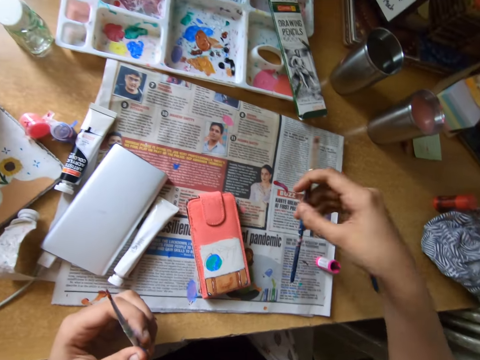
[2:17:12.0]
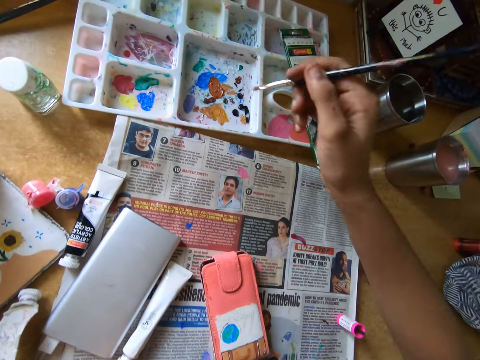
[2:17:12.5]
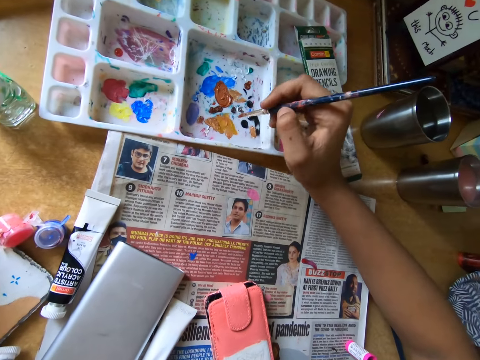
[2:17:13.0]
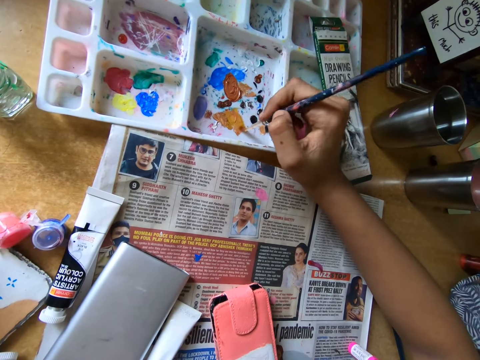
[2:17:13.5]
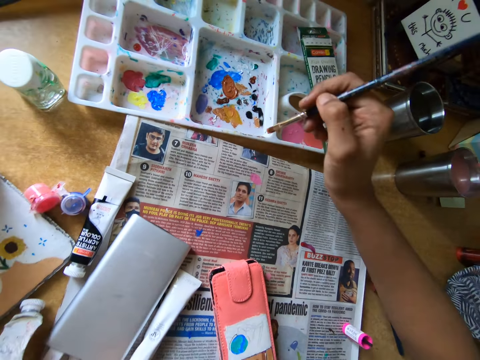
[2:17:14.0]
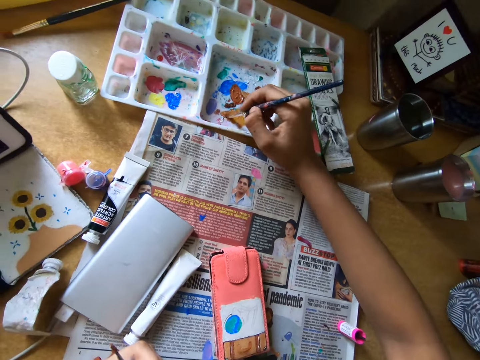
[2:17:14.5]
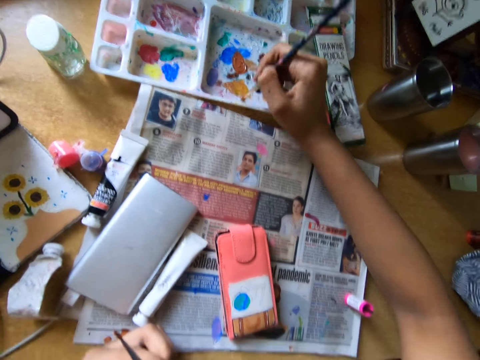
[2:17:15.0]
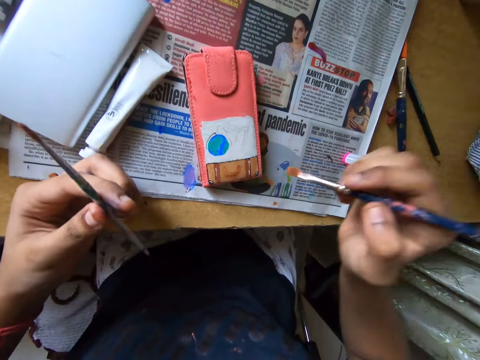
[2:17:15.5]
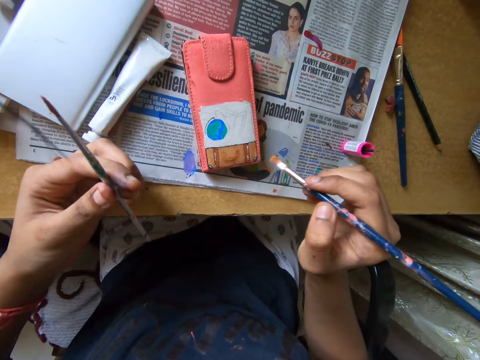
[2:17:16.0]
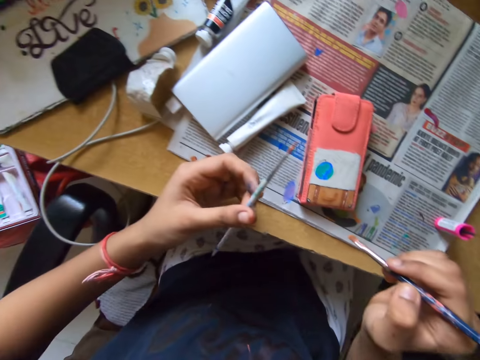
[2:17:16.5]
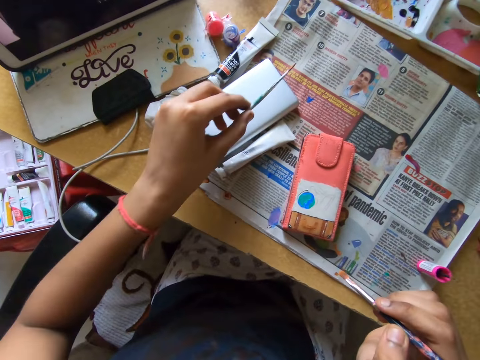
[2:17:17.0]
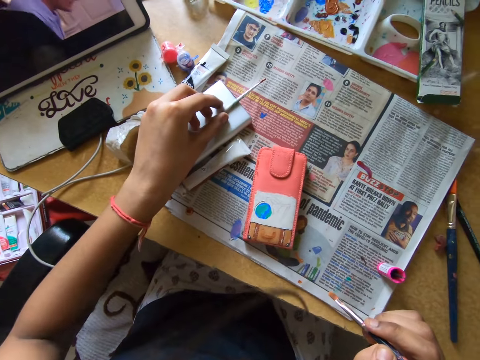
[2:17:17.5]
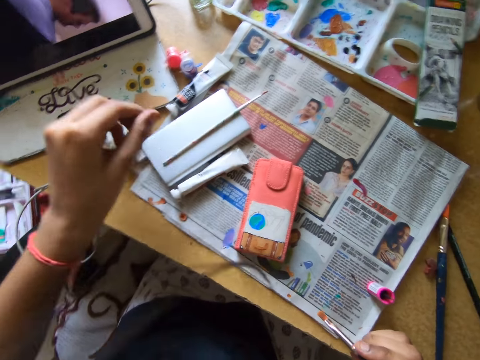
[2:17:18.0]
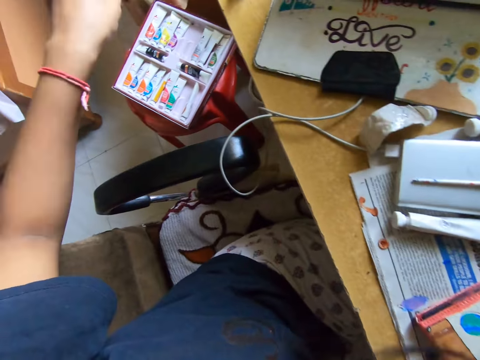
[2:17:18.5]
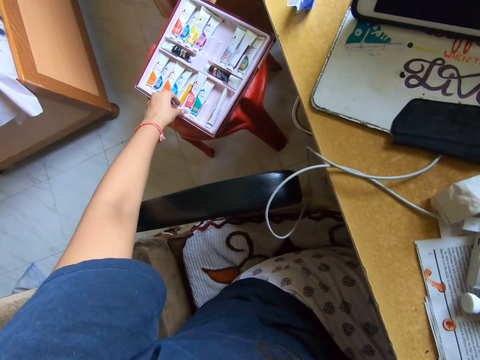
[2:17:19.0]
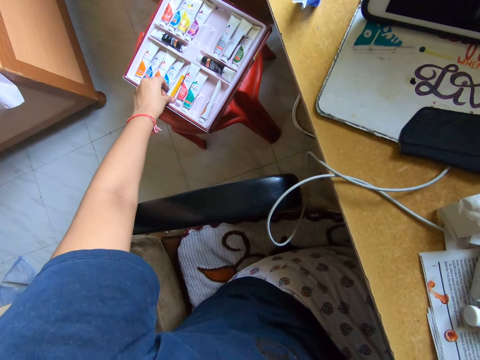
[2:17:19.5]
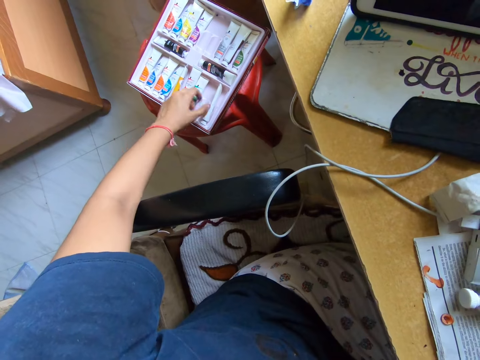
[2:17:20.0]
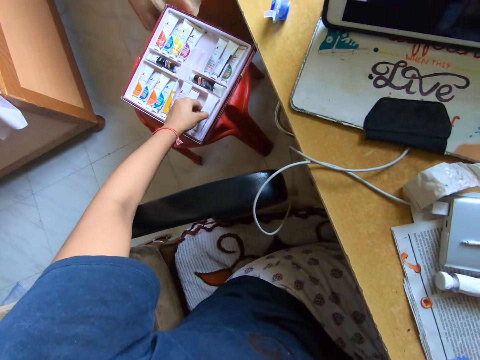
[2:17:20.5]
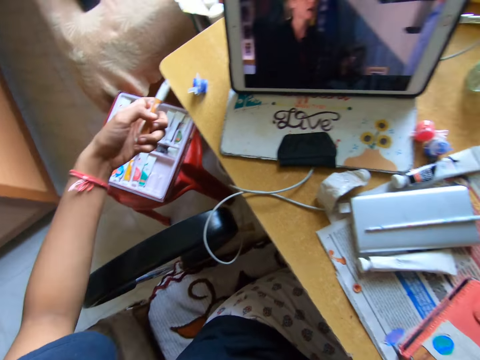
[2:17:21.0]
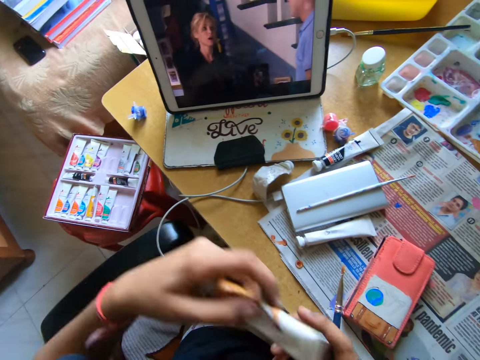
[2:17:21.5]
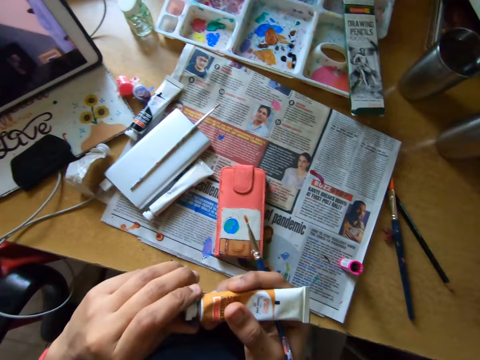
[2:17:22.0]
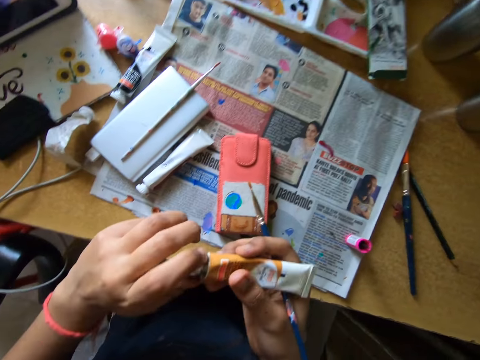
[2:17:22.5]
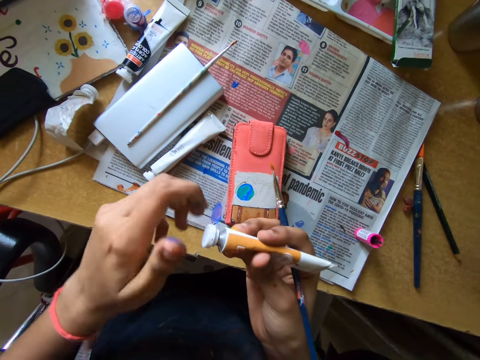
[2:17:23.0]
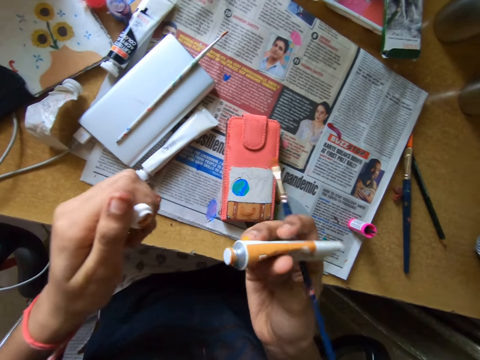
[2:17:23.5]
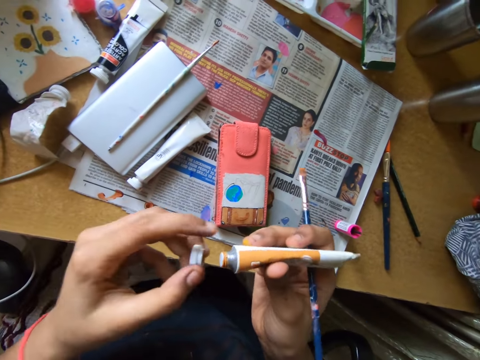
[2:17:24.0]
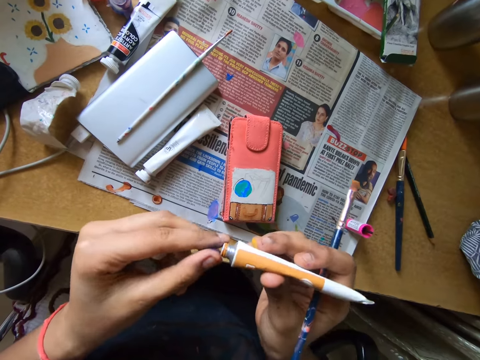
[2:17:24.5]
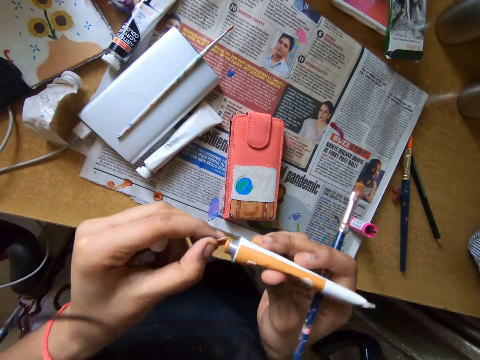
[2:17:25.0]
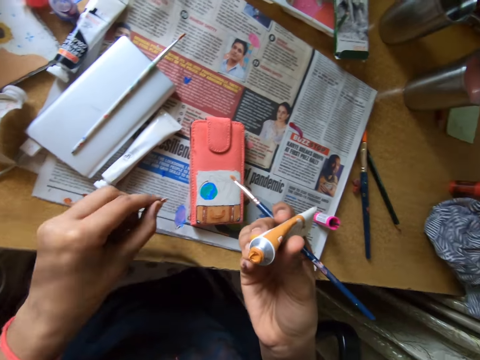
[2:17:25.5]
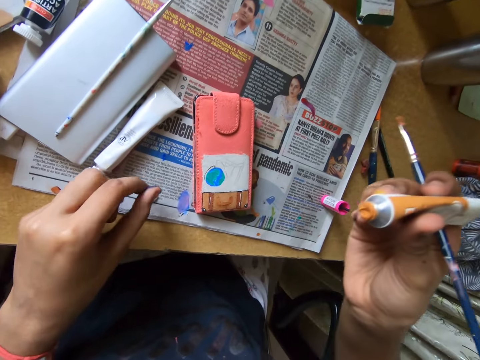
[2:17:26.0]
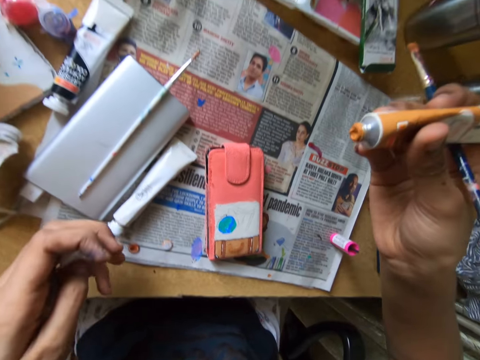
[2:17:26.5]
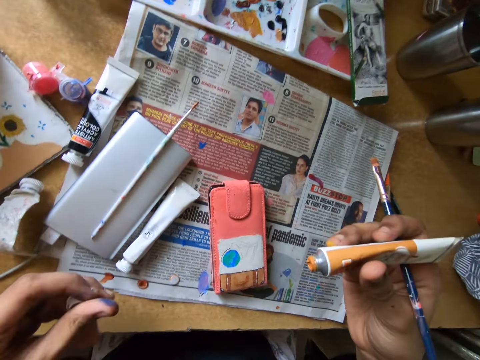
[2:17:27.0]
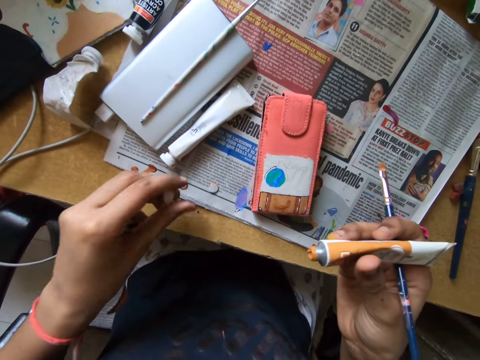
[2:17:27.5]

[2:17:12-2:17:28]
The camera wearer picks up the paintbrush from the table with his right hand. He takes paint from the paint palette with the paintbrush in his right hand. He smears paint on the palette with the paintbrush. He paints the pouch on the table with the paintbrush in his right hand. He drops the paintbrush on a power bank on the table with his left hand. He picks up the paint tube from the paint pack with his left hand. He holds the paint tube with both hands. He removes the lid from the paint tube with both hands. He removes a cover from the paint tube with his left hand. He drops the cover on the table with his left hand.

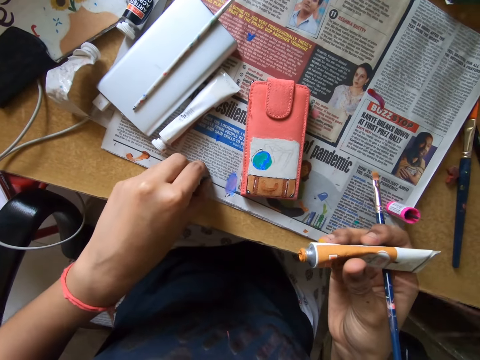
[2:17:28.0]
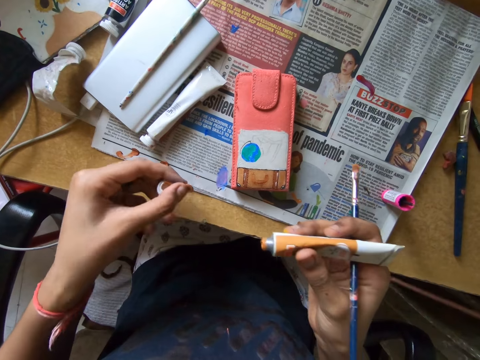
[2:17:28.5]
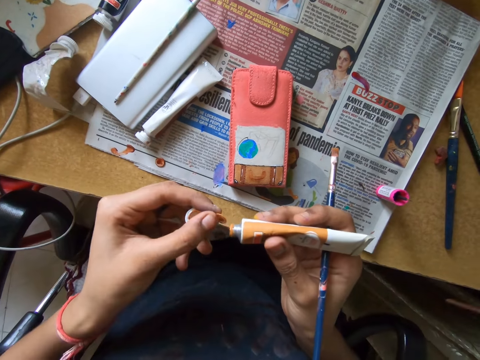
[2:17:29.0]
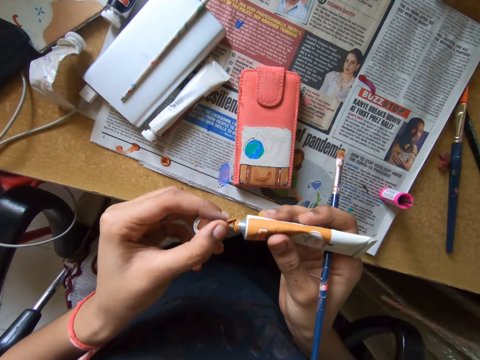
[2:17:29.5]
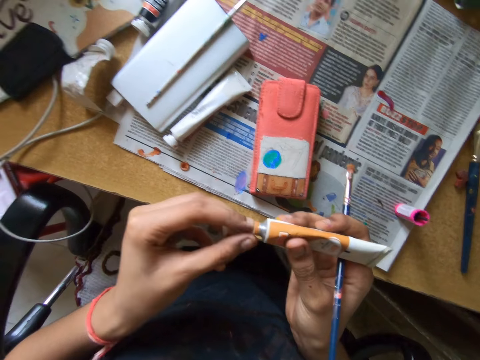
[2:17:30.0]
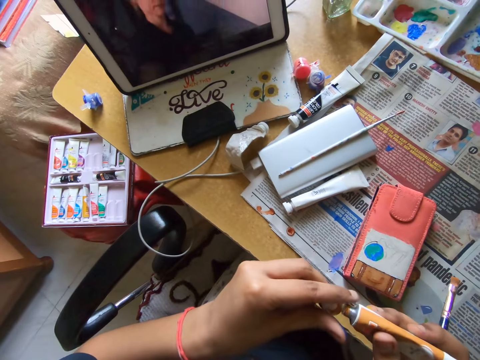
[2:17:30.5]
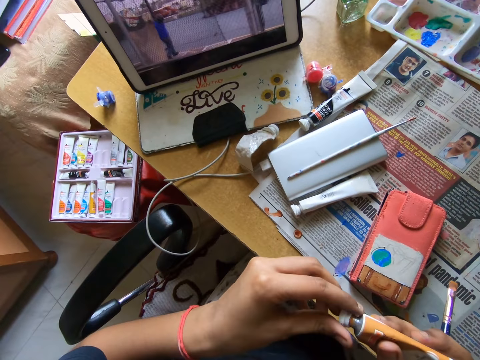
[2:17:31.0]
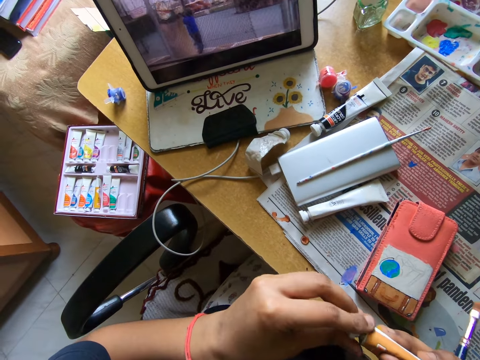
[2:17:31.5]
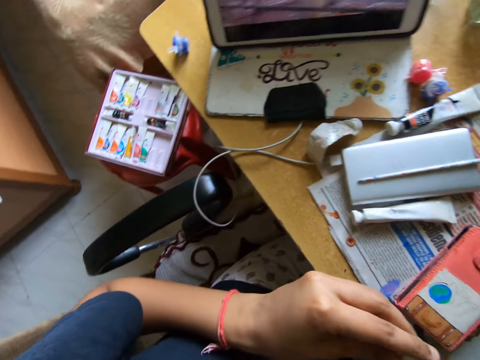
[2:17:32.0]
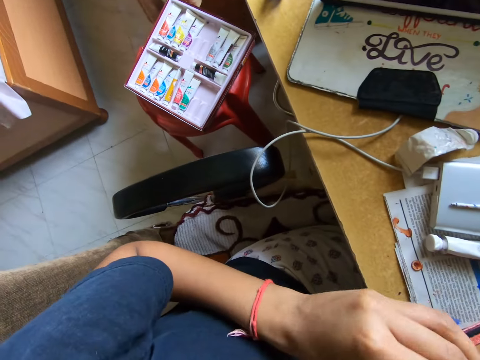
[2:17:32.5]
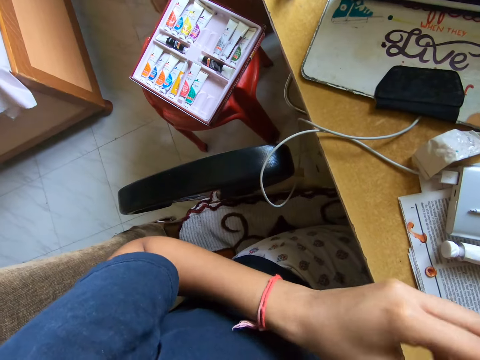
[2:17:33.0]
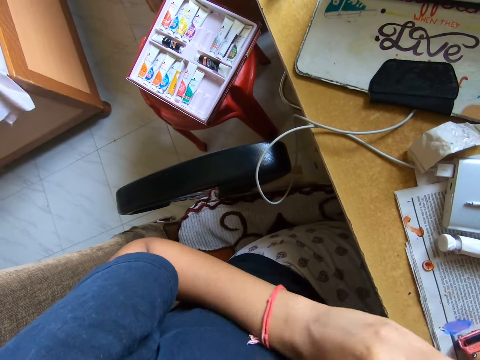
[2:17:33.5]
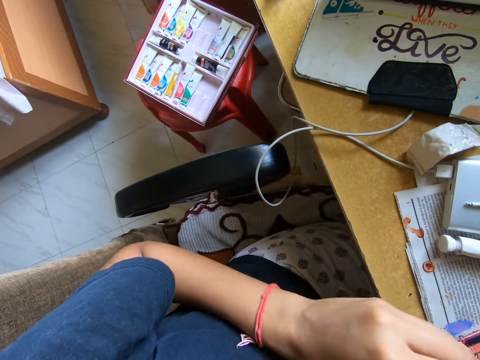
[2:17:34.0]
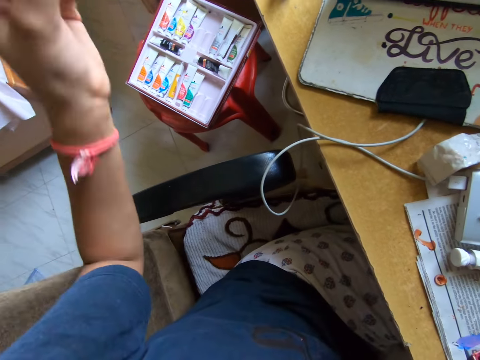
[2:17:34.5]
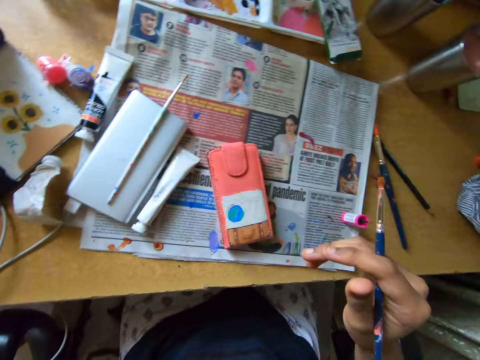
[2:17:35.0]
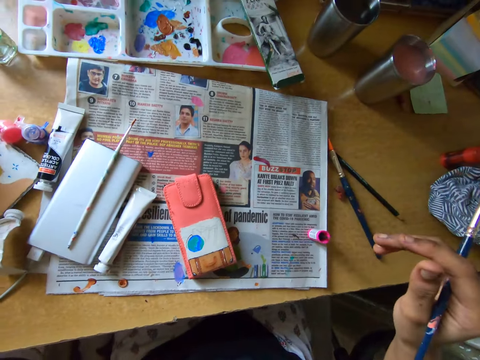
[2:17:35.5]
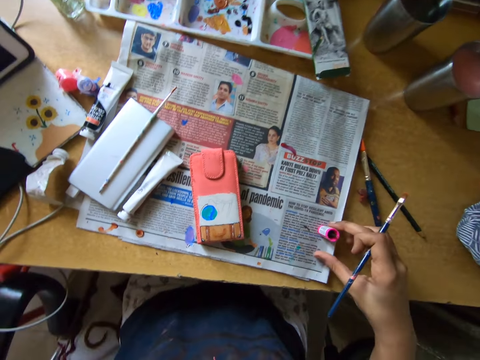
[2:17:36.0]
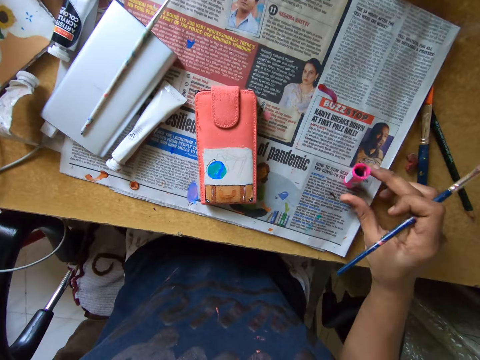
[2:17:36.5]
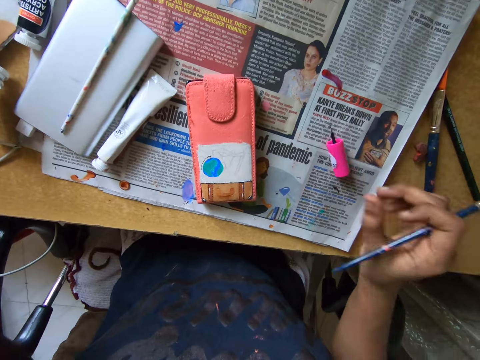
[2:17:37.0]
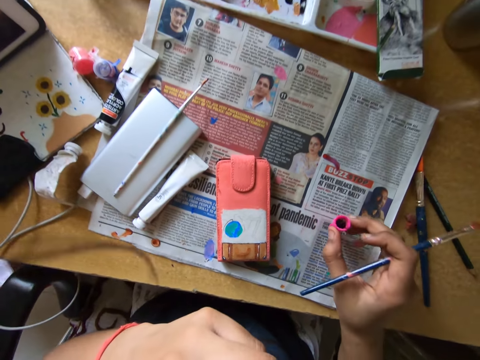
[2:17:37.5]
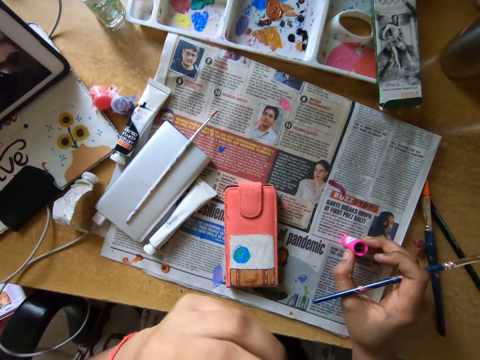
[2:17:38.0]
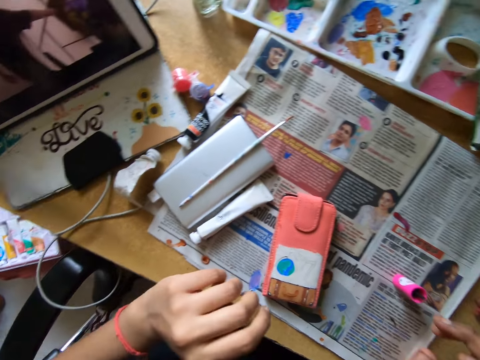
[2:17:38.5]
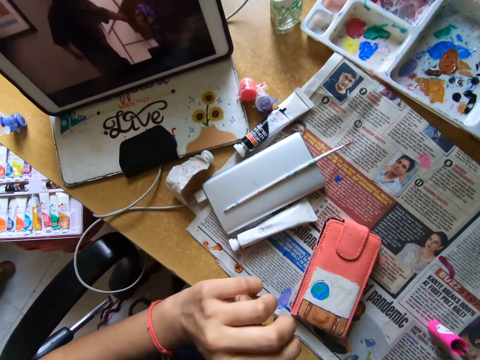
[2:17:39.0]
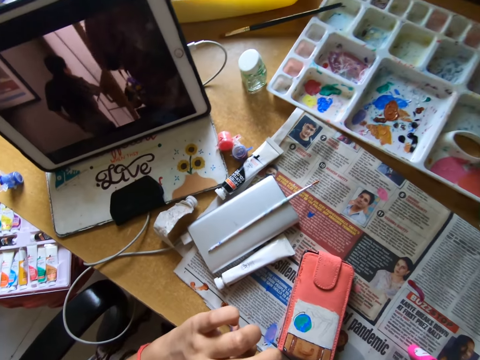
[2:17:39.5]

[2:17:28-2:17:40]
The camera wearer picks up the cover or lid holder from the table with his left hand. He closes the paint tube or bottle with the cover in his left hand. He puts the lid holder on the paint bottle. He closes the paint tube with the lid in his left hand. He looks around a room. He puts down the paint bottle in a box. He moves the brush on the table with his right hand. He looks at his wrist.
